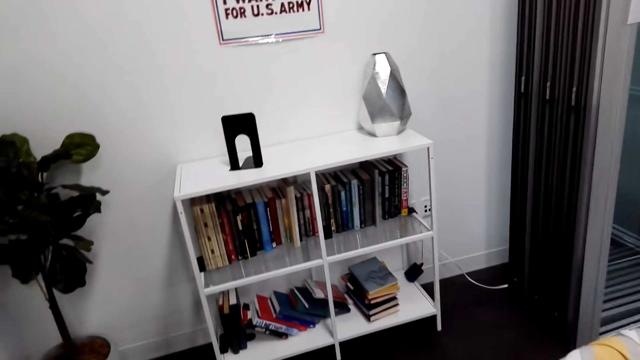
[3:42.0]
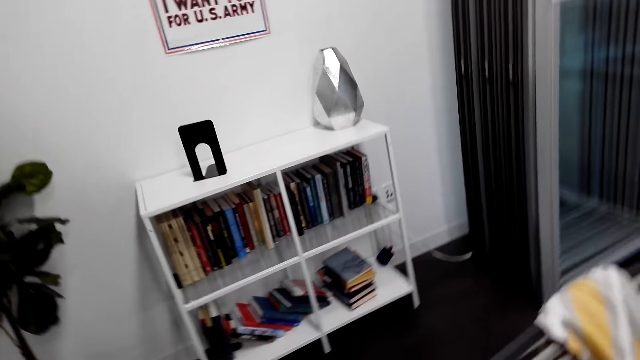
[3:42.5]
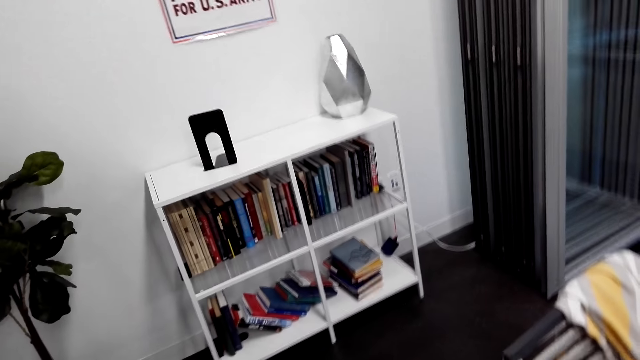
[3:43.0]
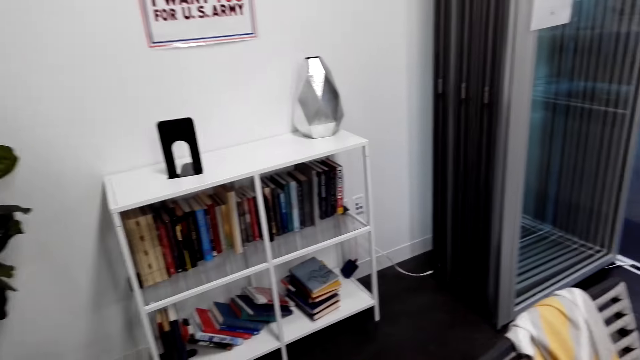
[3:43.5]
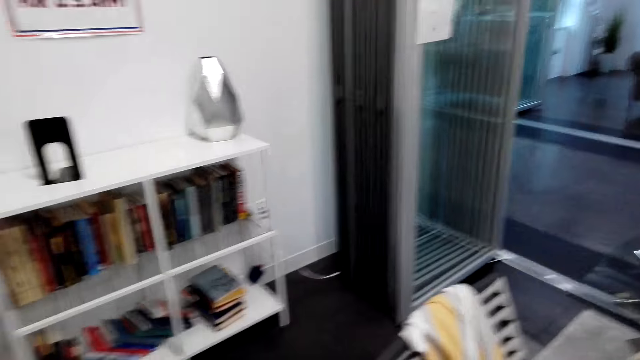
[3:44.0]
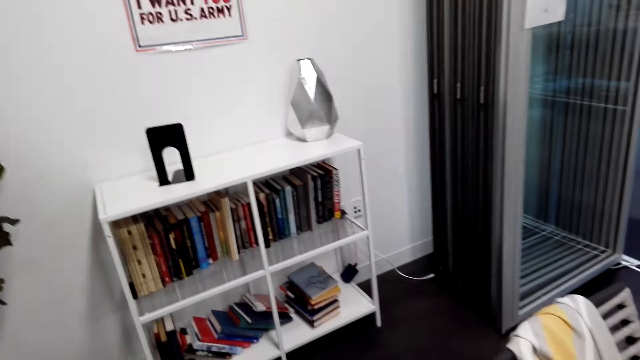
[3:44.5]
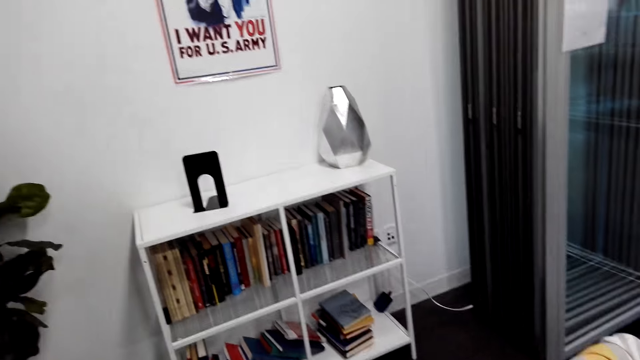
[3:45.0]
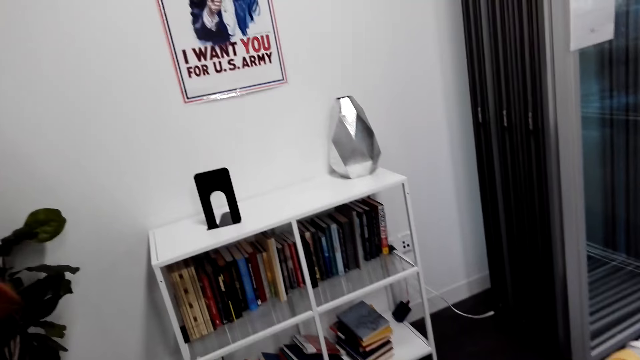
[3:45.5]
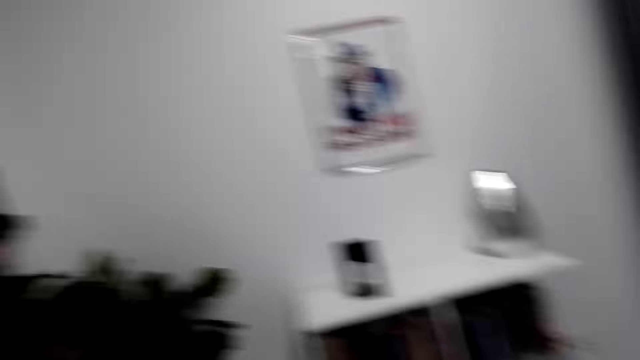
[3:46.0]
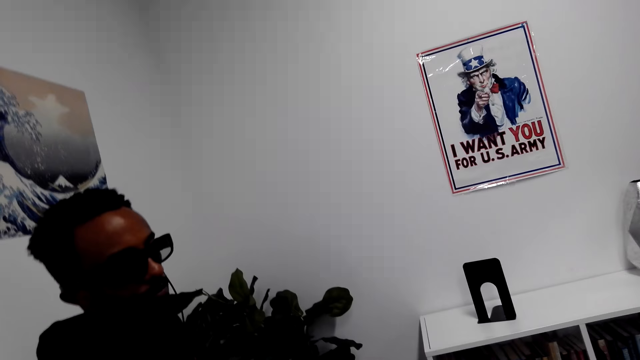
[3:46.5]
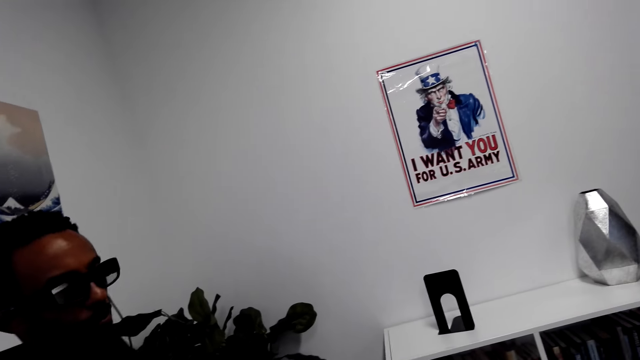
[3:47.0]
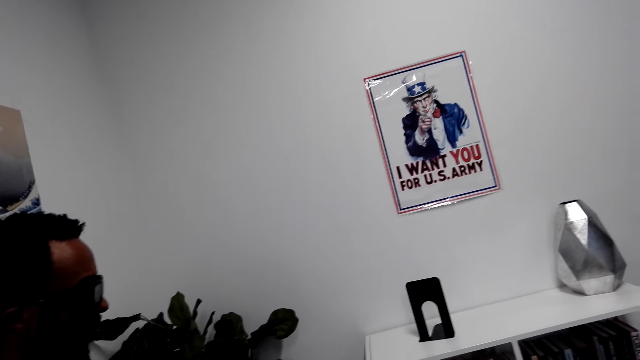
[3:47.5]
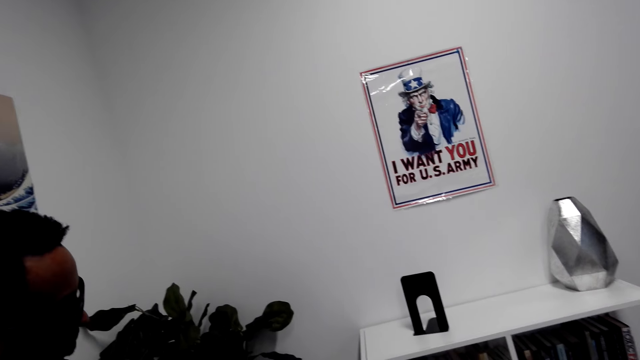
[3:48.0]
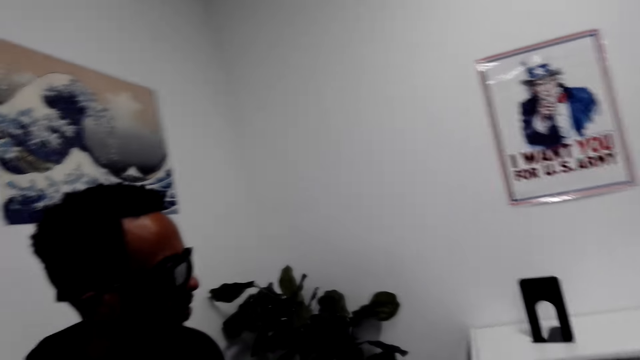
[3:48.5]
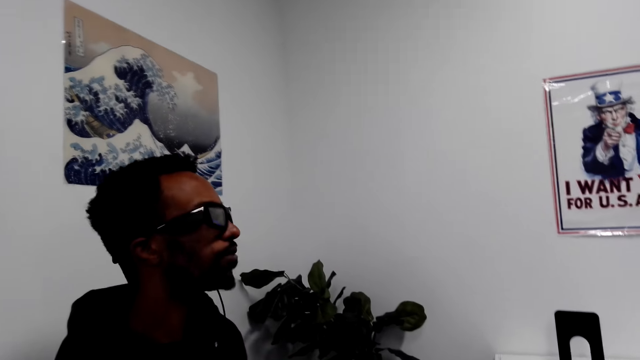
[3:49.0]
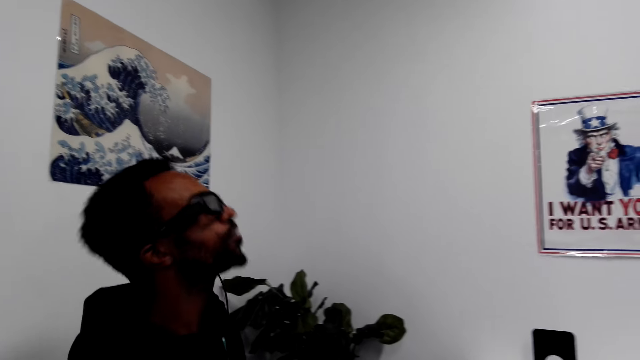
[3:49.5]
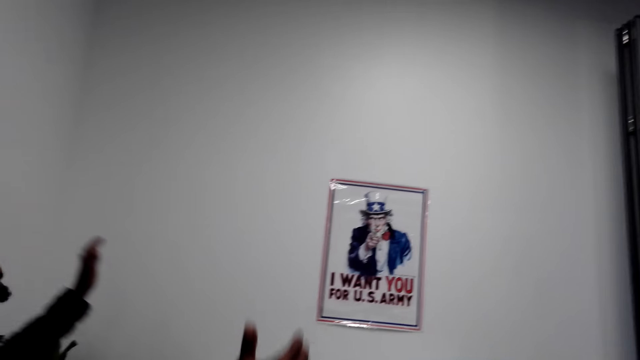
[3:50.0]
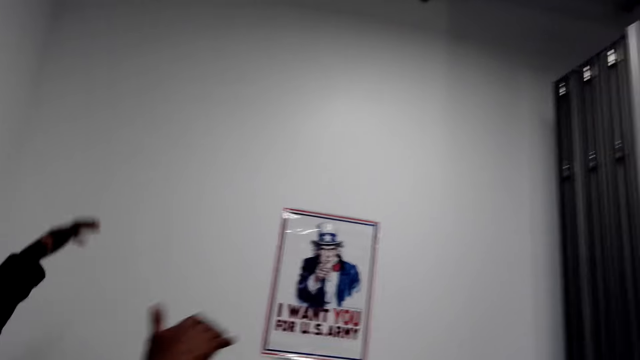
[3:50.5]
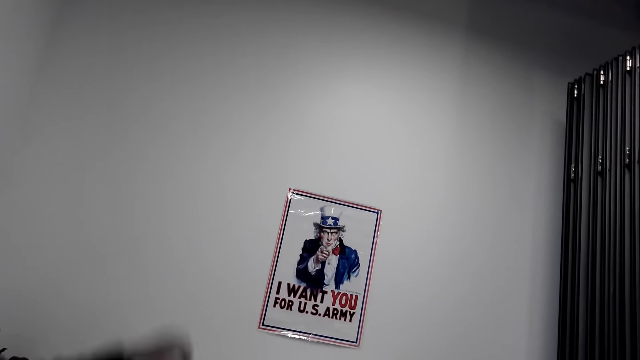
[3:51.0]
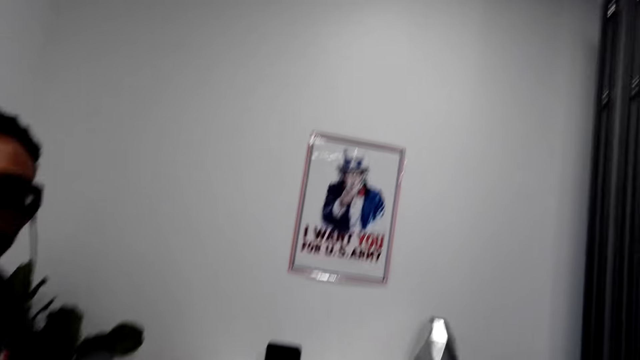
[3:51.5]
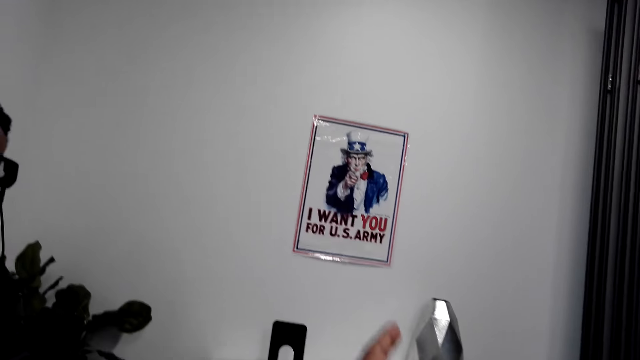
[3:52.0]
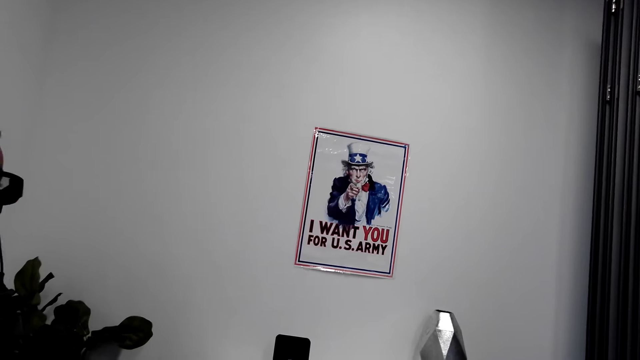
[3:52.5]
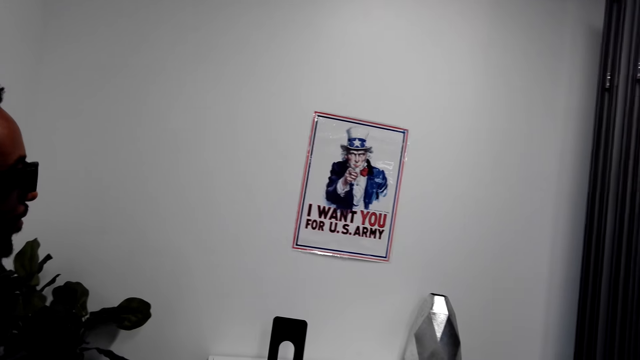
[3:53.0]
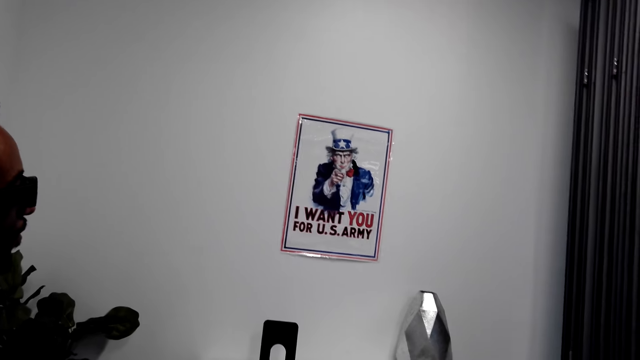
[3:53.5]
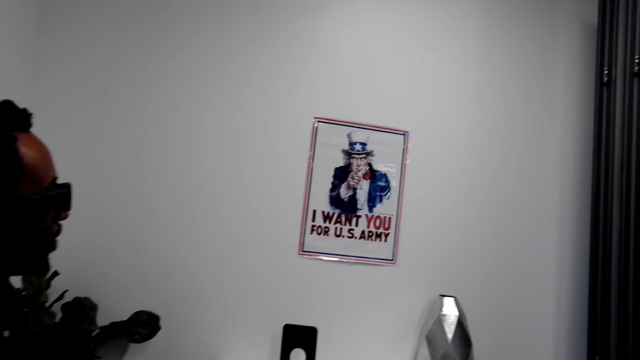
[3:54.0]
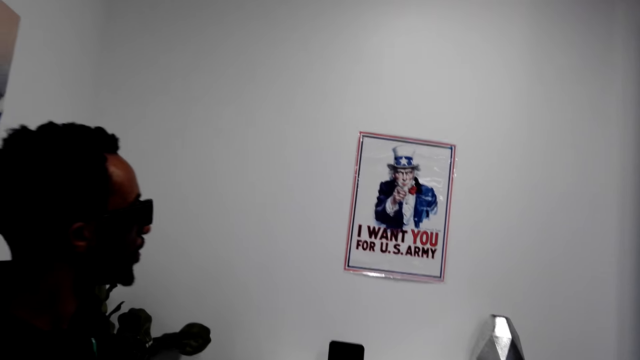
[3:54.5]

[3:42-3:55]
The camera wearer looks around. They do something. A man lowers a hand. The man stands close to the camera wearer. The camera wearer does something again. The man looks around, uses gestures, moves his hands and stands close to the camera wearer. The camera wearer uses gestures. The man does something. The camera wearer looks around.

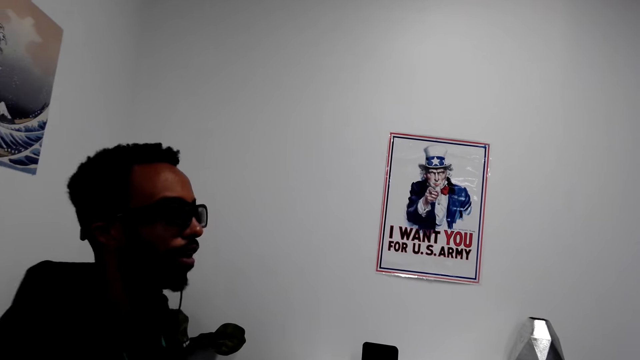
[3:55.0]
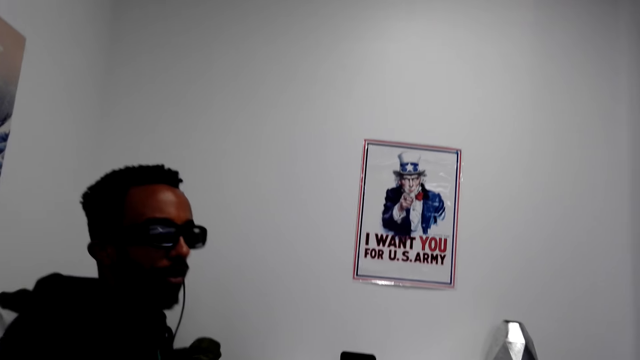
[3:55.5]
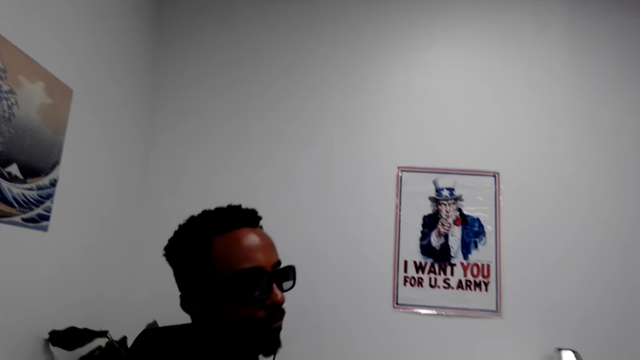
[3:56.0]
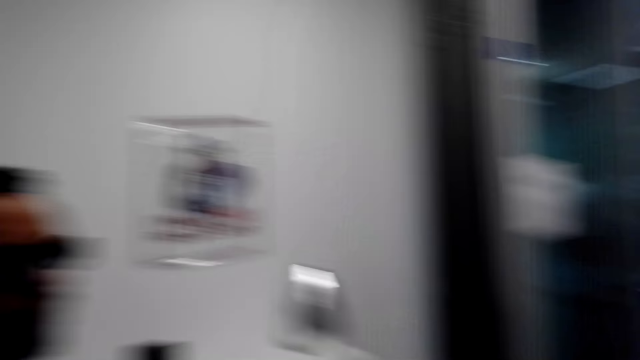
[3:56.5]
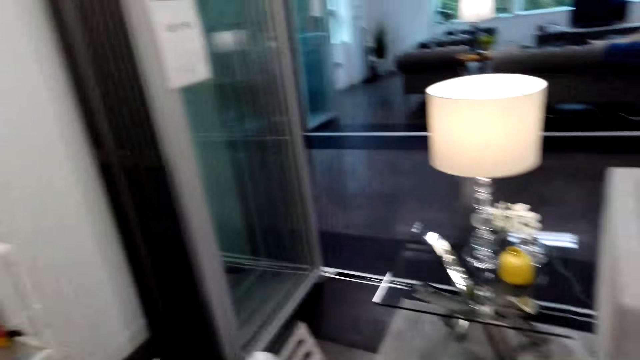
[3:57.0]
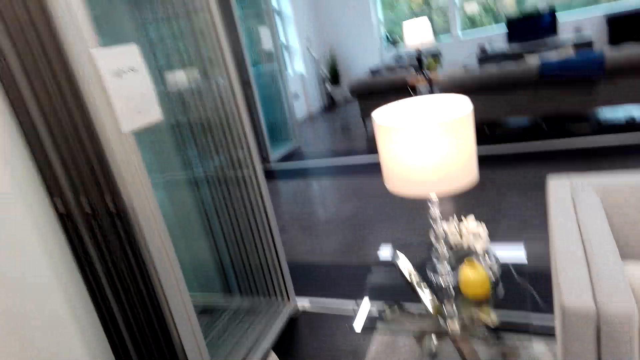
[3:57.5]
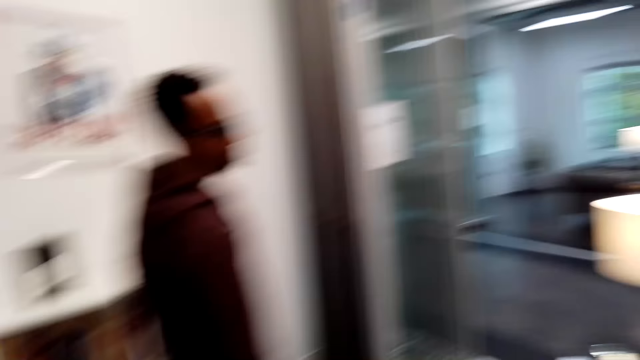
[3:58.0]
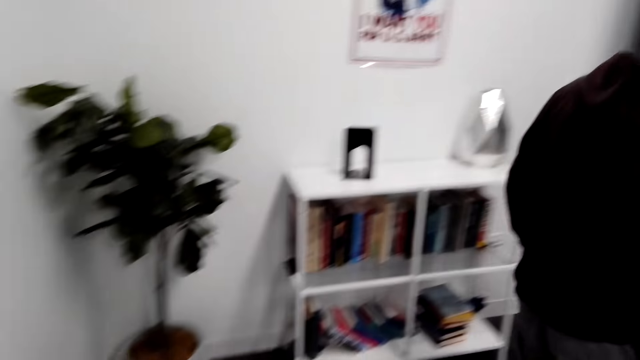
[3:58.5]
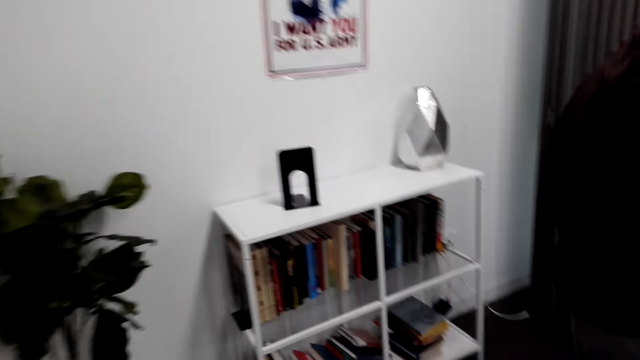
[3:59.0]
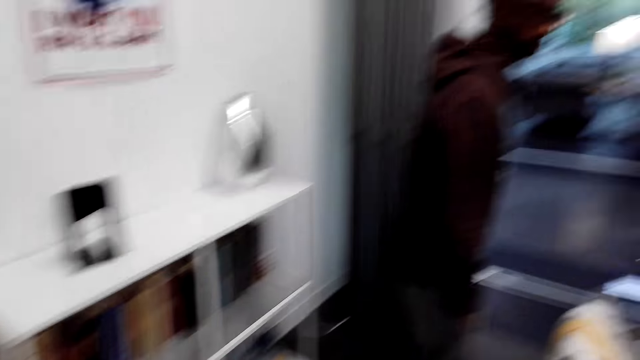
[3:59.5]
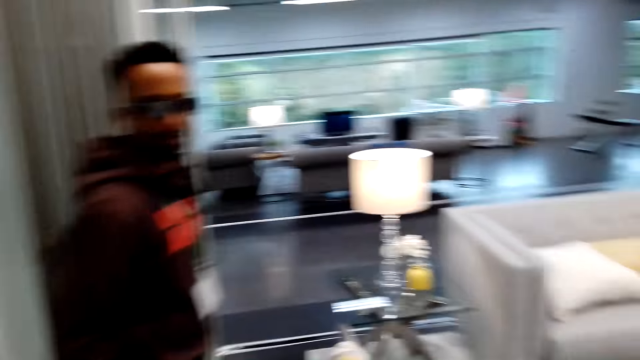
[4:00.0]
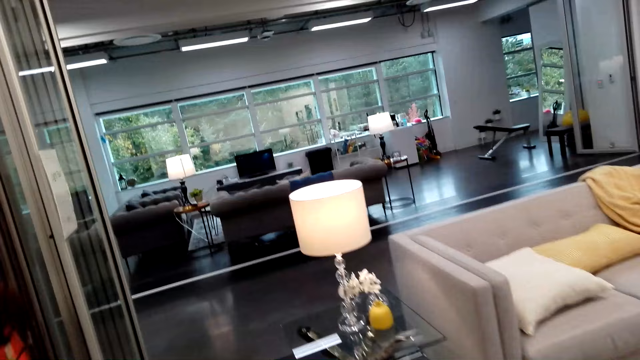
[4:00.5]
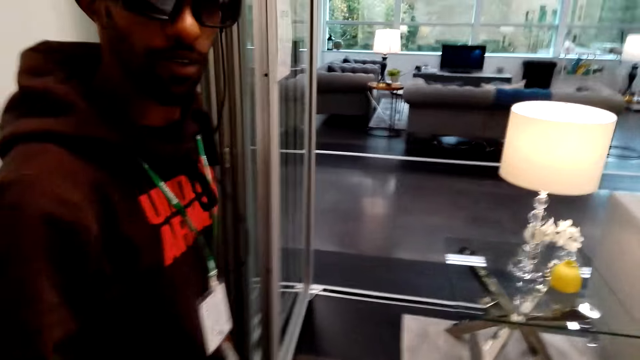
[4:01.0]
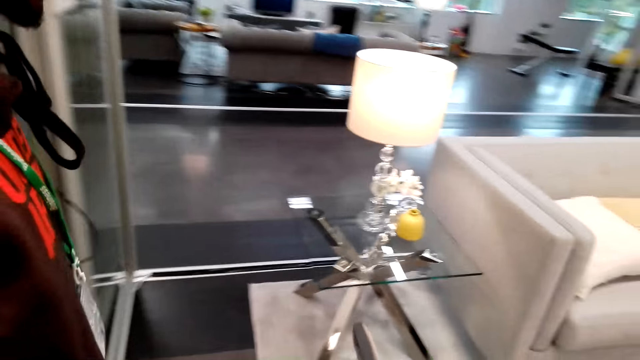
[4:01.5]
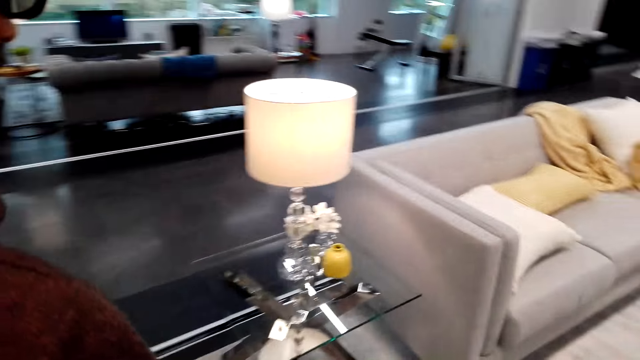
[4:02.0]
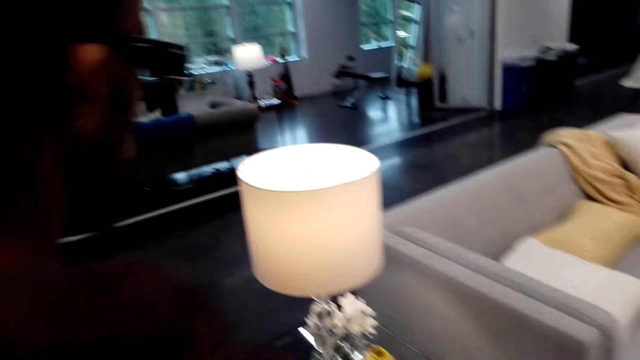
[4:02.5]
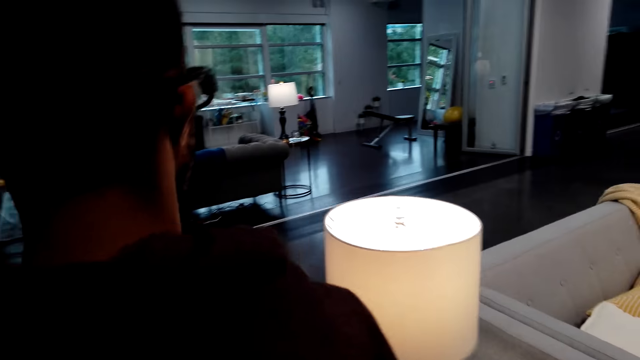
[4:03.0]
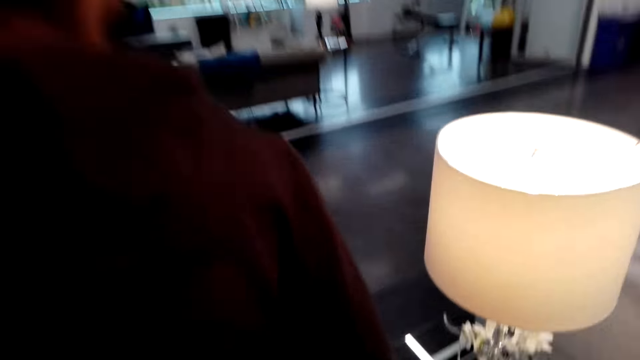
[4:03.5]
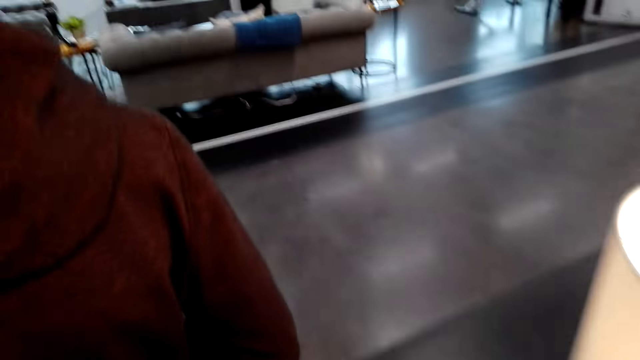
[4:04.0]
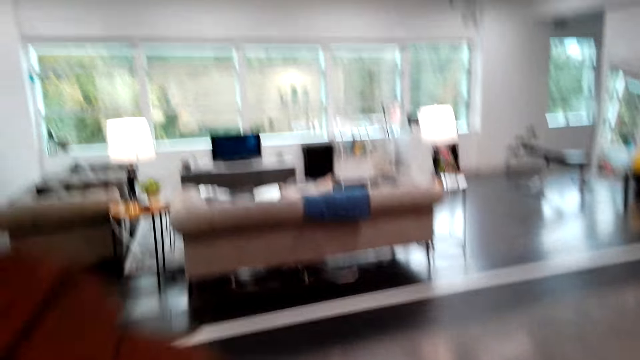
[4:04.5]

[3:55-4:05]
A man talks to the camera wearer. The man walks around. The camera wearer looks around. The man walks around again. The camera wearer walks around. The man does something, moves his hands and moves around the room.
